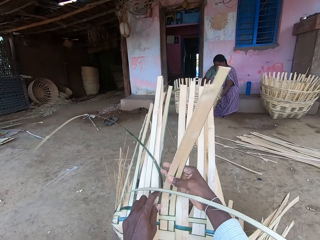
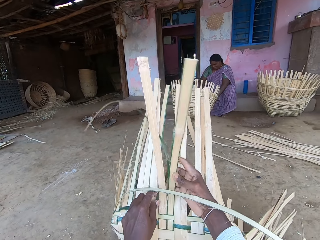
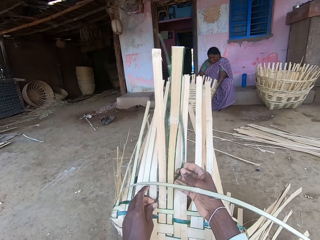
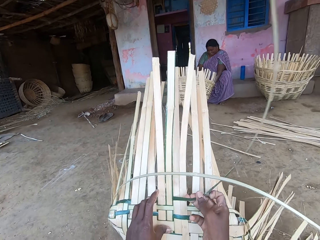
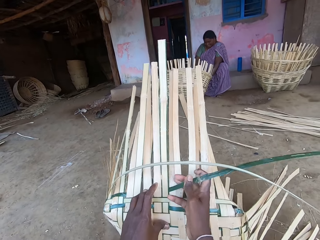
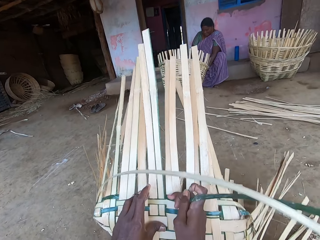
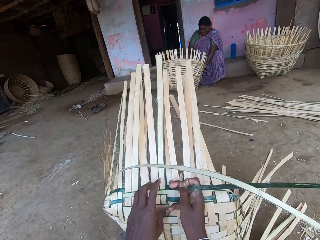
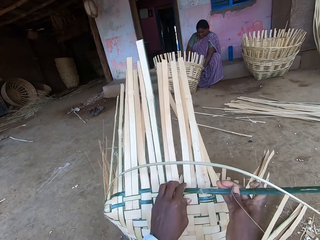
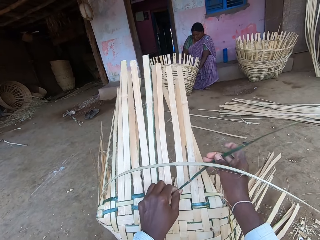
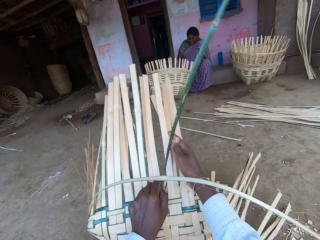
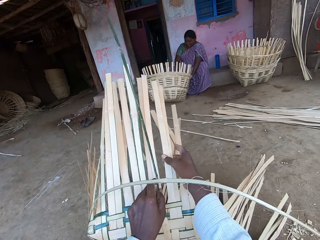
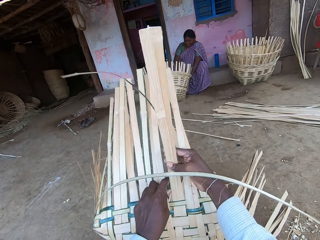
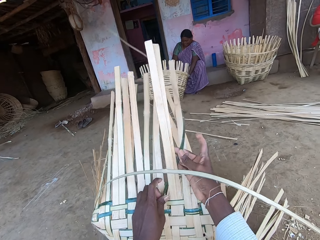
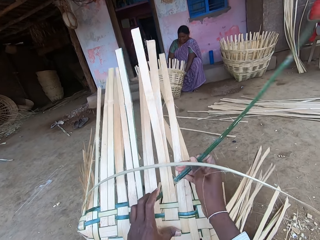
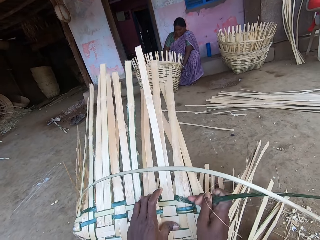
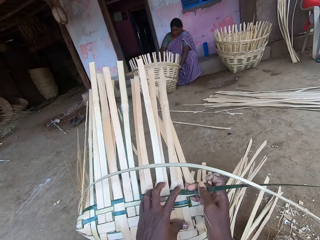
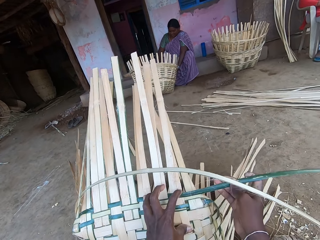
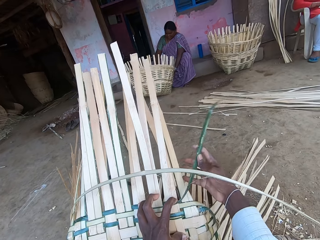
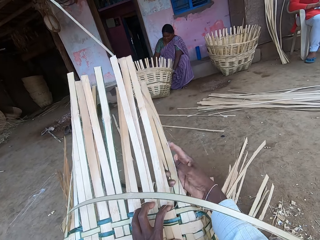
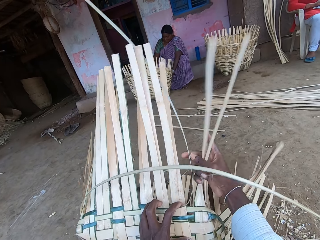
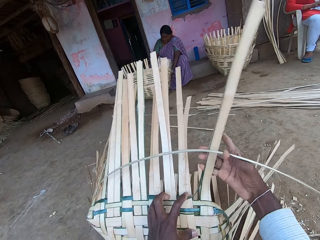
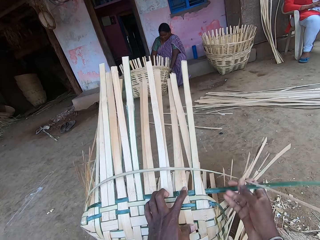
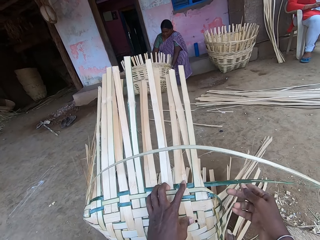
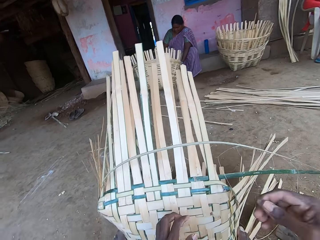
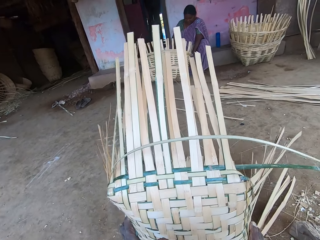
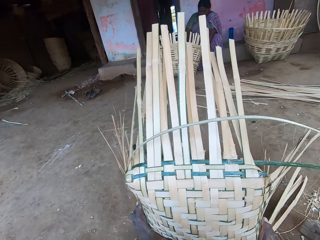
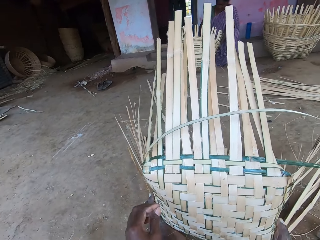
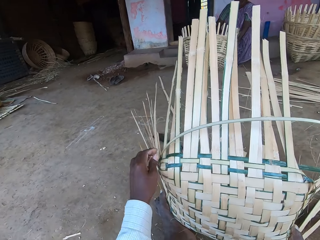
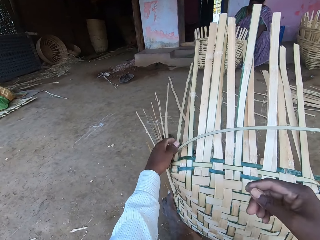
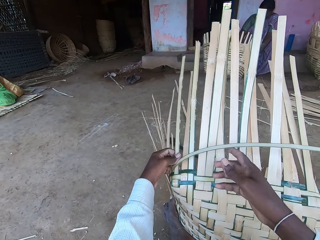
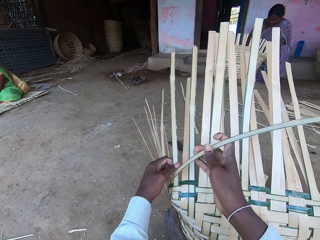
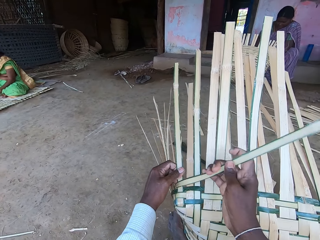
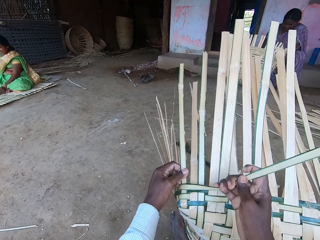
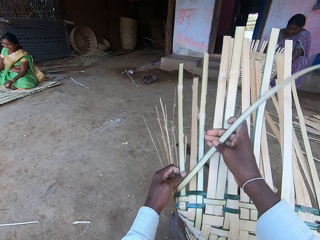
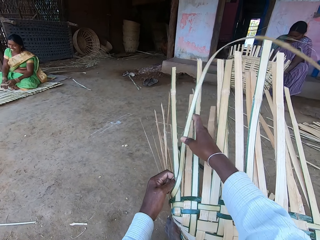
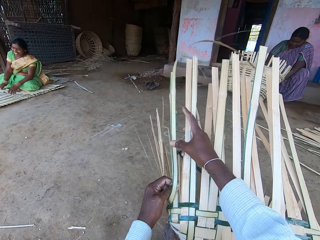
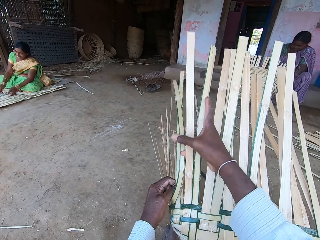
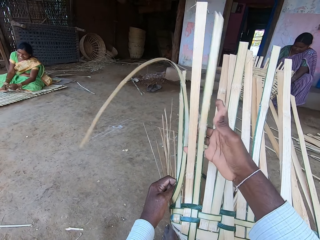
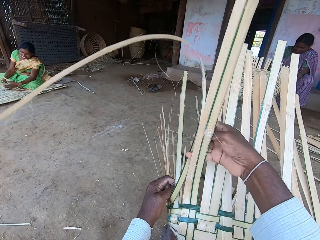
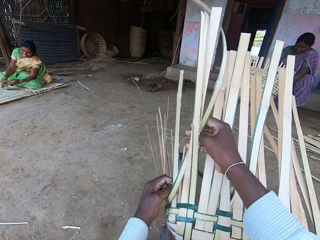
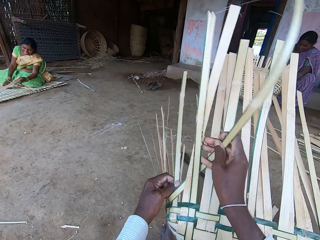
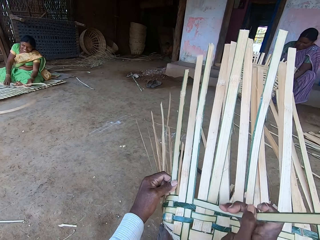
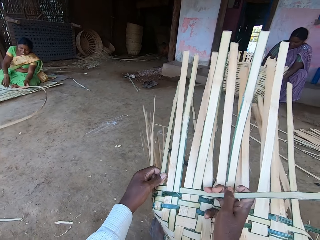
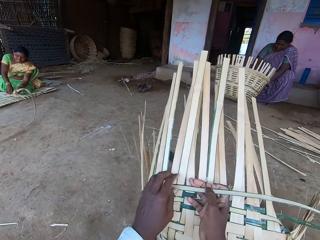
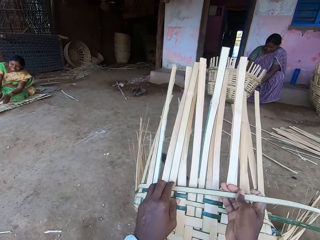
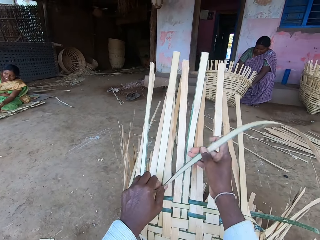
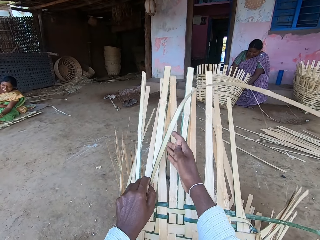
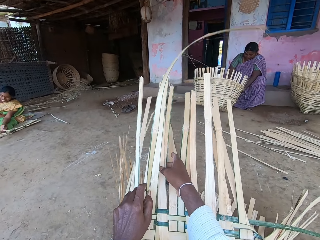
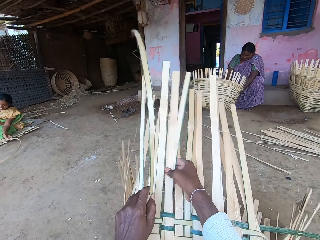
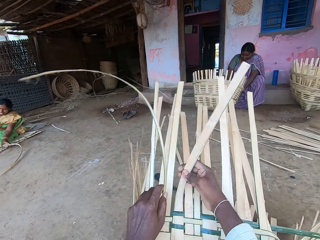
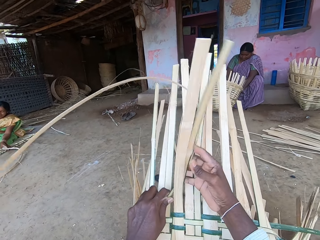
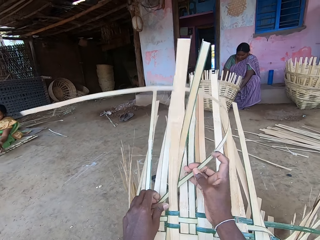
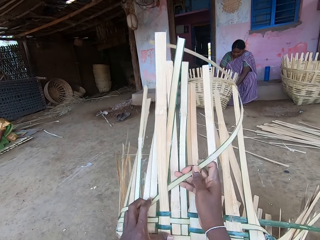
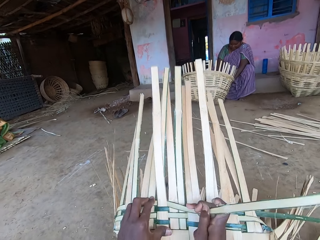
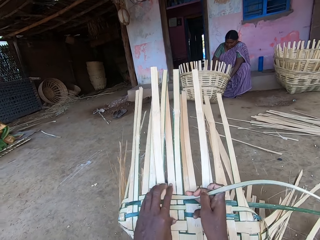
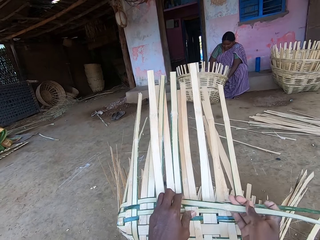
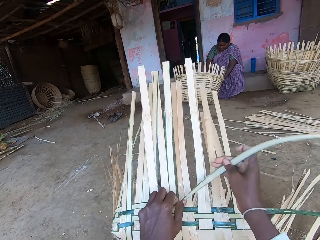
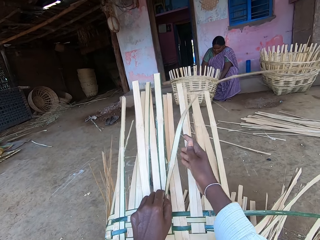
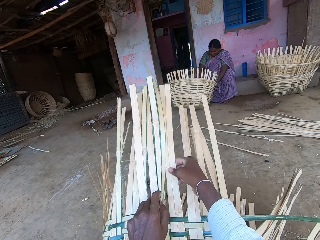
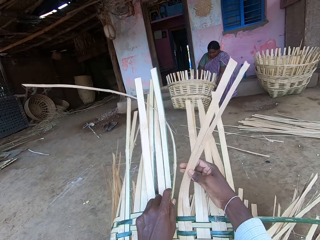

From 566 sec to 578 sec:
The woman makes the basket with bamboo raffia in both hands. The camera wearer makes the basket with bamboo raffia in both hands.

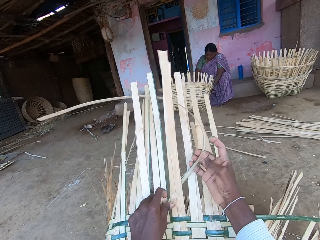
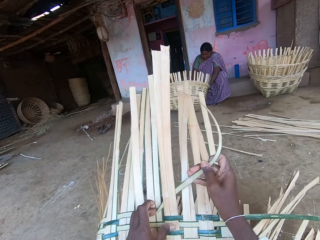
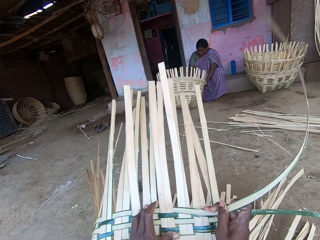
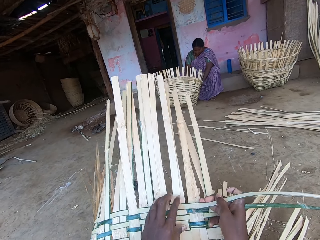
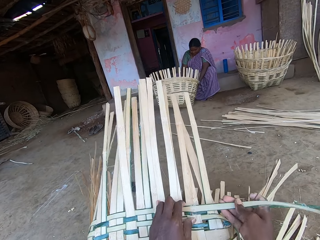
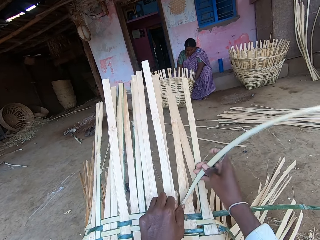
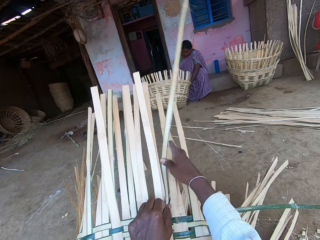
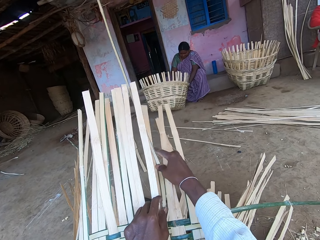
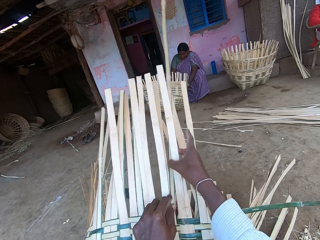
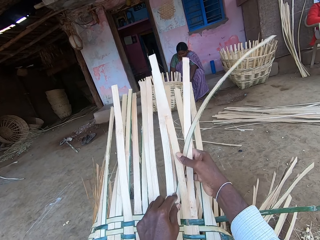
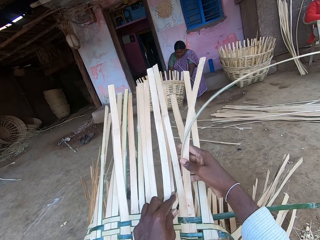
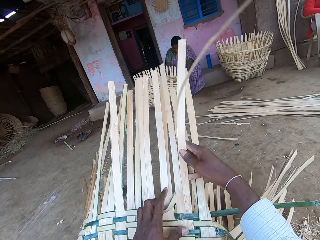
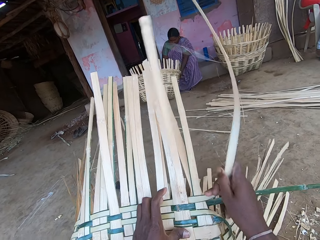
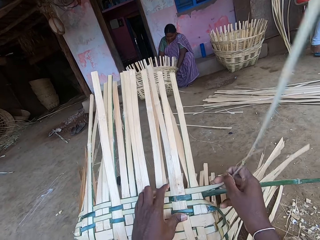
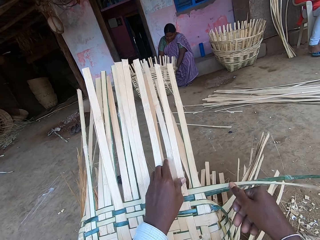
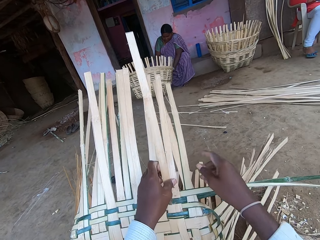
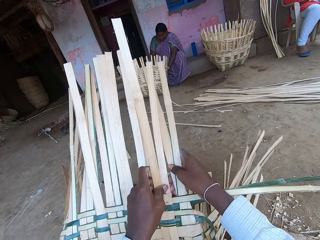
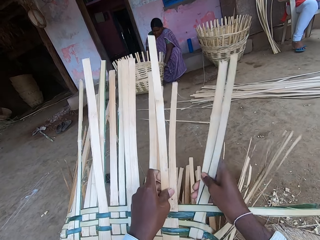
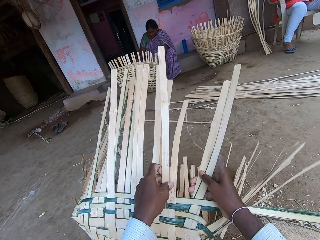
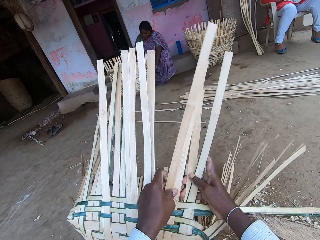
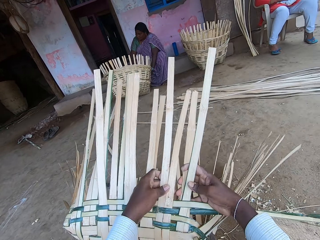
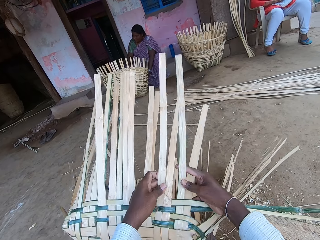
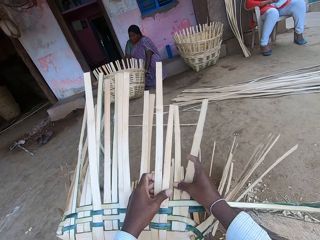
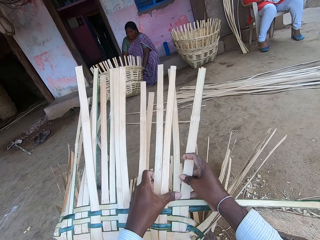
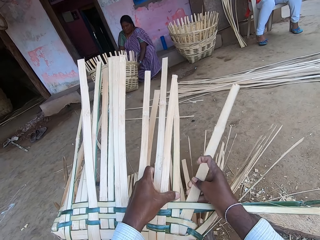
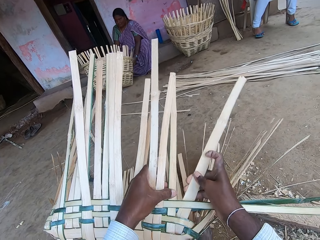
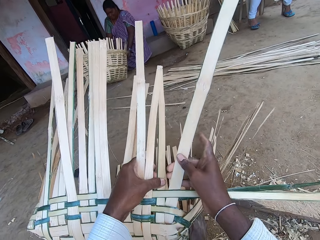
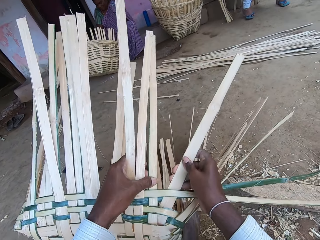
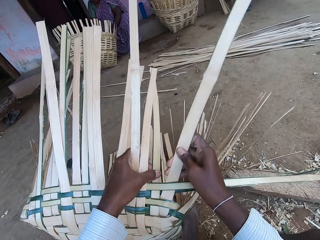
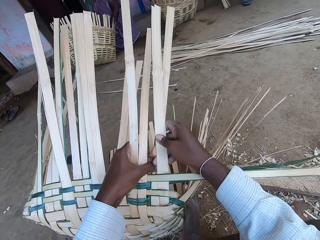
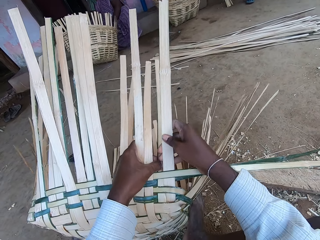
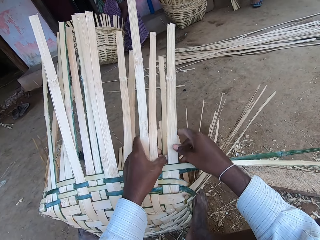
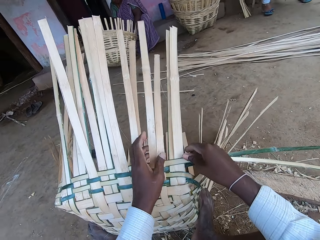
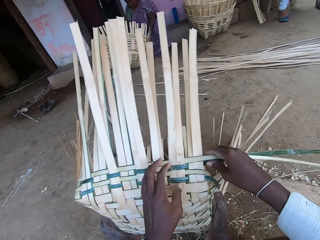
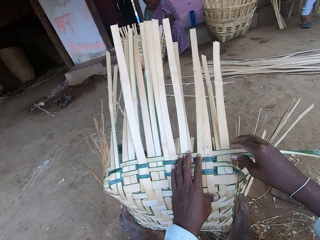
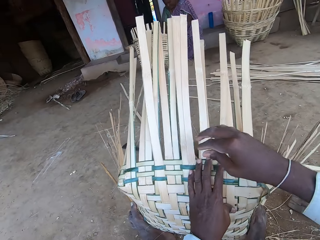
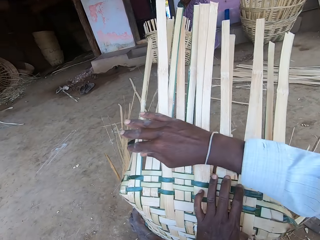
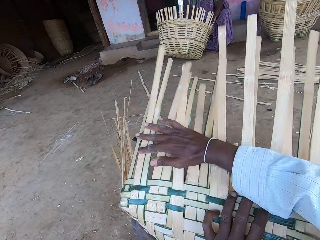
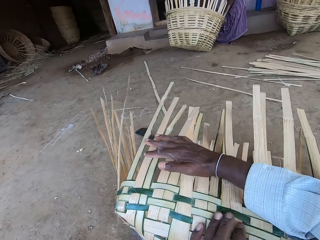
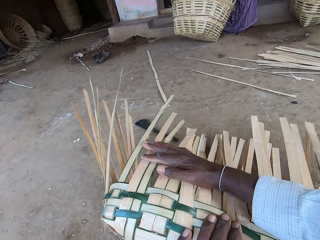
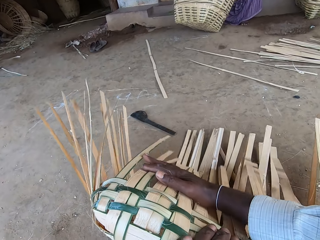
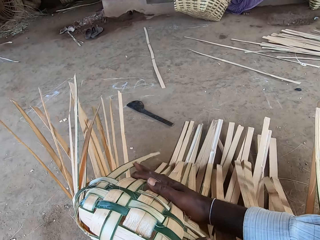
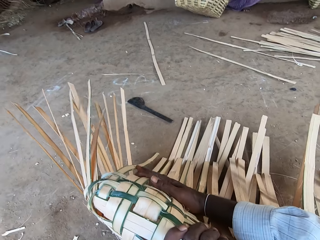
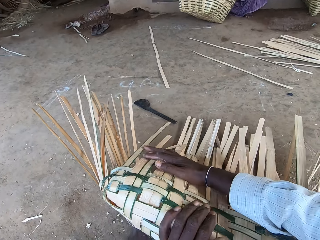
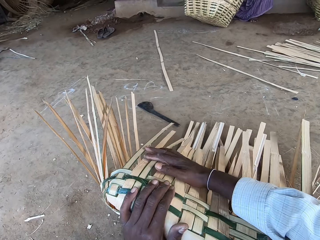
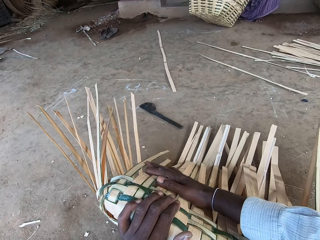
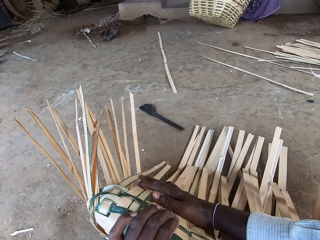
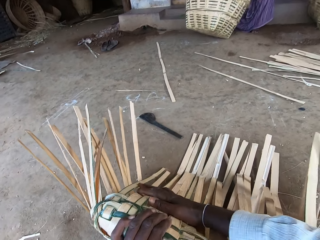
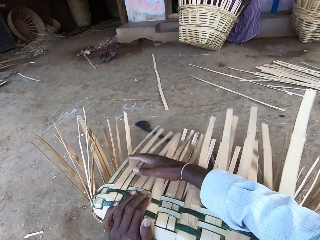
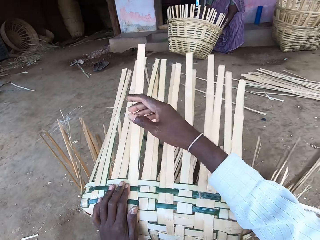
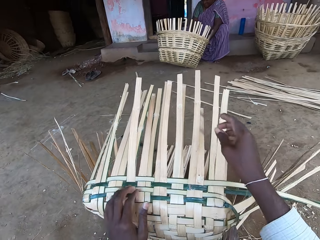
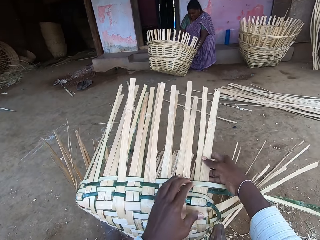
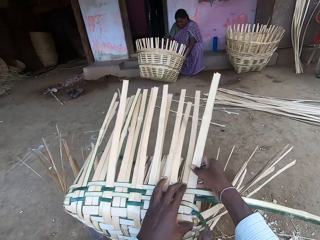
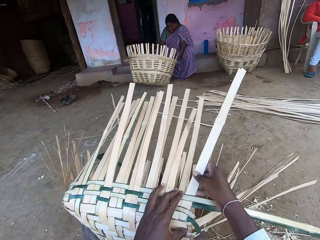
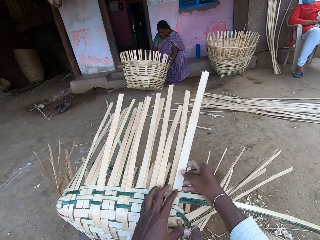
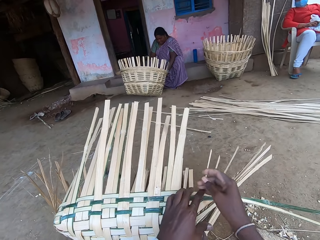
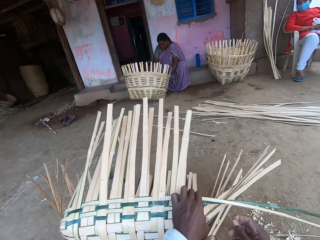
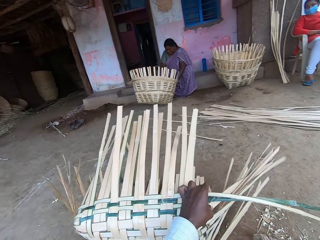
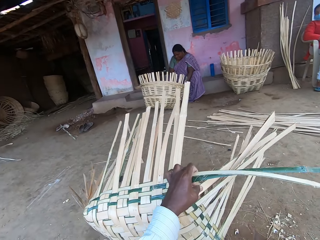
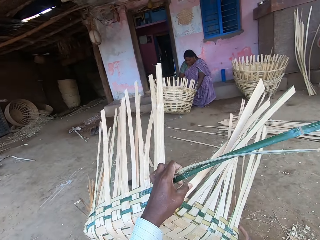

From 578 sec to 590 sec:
The camera wearer converses with a woman. He presses the bamboo raffia basket on the ground with his right hand.
